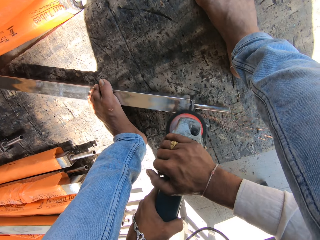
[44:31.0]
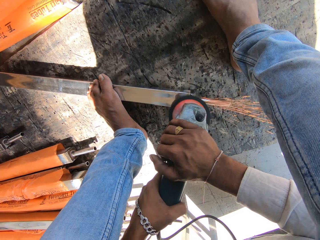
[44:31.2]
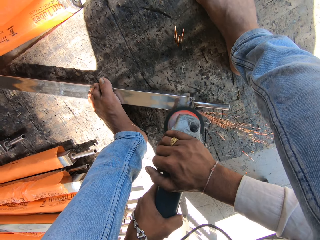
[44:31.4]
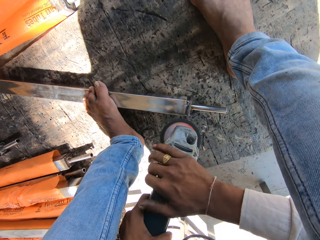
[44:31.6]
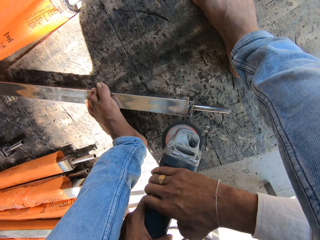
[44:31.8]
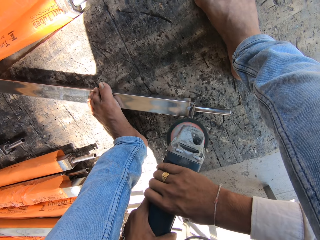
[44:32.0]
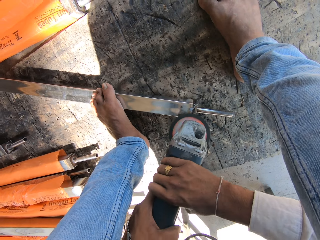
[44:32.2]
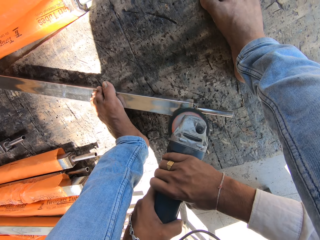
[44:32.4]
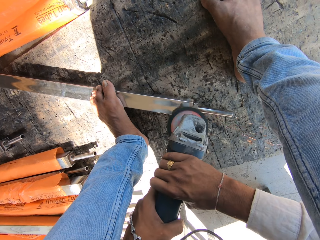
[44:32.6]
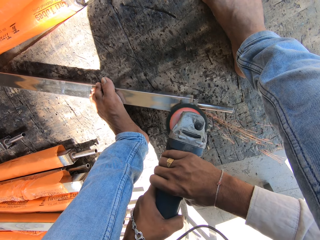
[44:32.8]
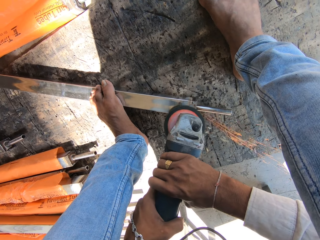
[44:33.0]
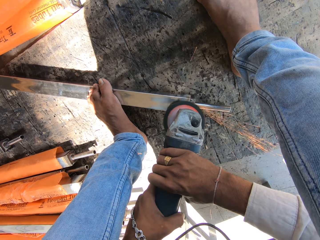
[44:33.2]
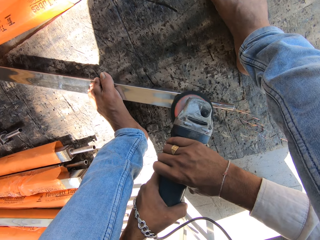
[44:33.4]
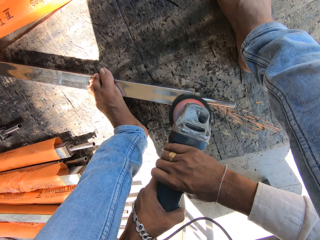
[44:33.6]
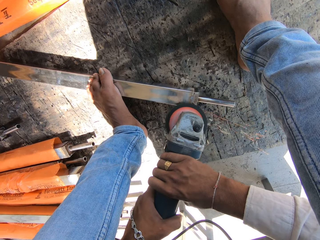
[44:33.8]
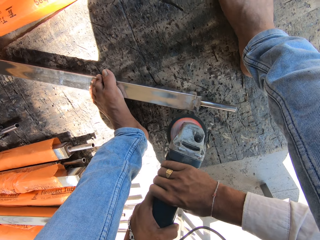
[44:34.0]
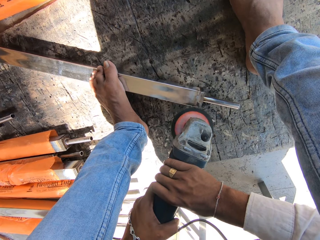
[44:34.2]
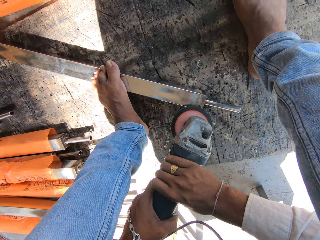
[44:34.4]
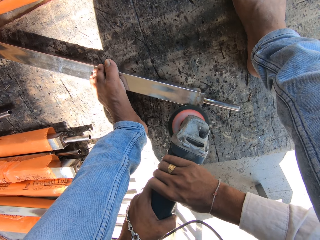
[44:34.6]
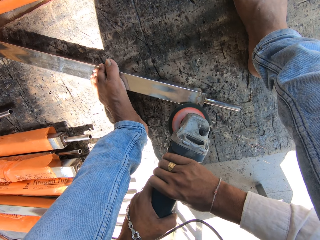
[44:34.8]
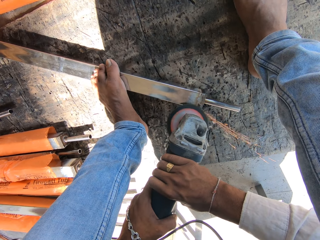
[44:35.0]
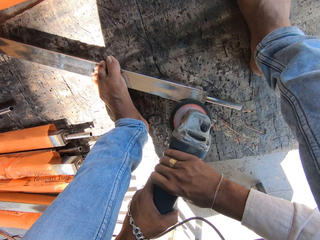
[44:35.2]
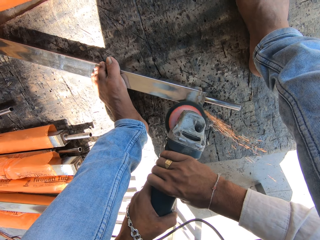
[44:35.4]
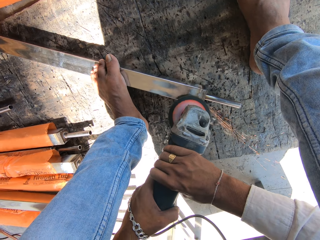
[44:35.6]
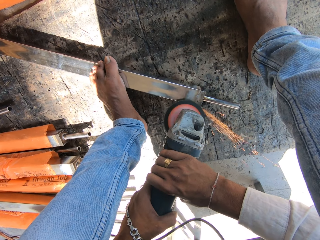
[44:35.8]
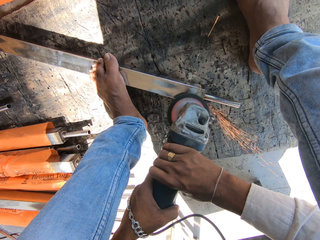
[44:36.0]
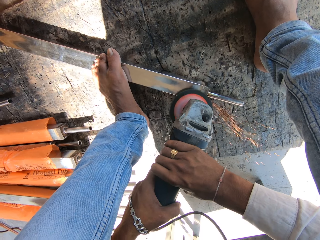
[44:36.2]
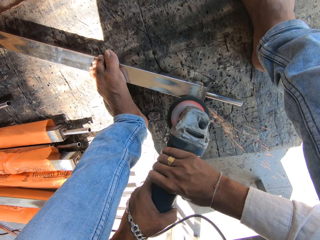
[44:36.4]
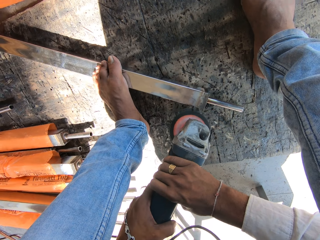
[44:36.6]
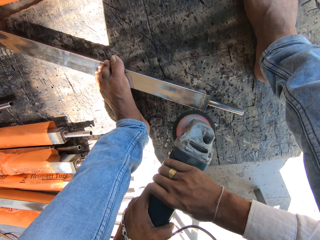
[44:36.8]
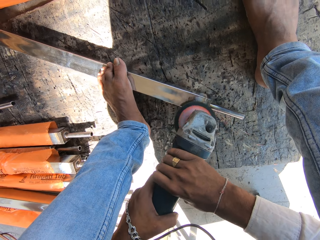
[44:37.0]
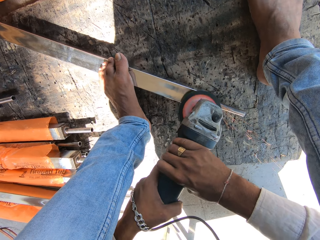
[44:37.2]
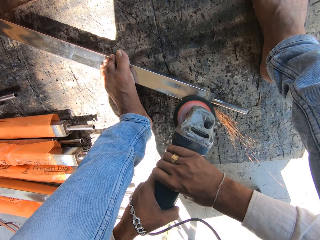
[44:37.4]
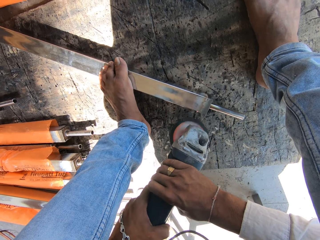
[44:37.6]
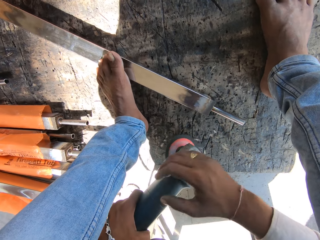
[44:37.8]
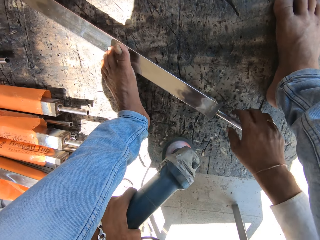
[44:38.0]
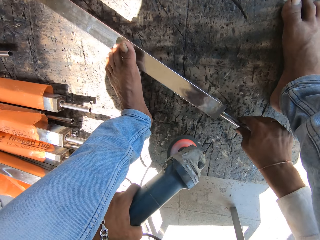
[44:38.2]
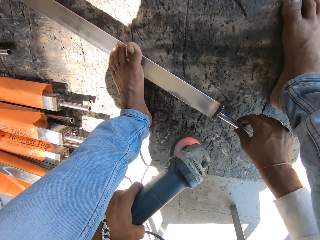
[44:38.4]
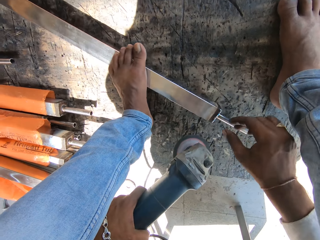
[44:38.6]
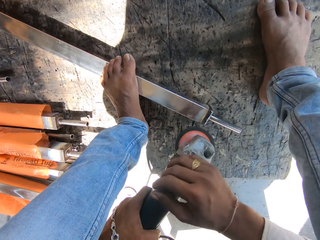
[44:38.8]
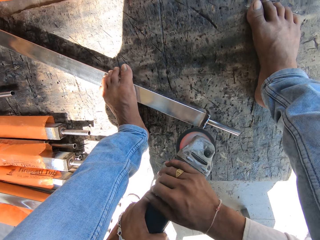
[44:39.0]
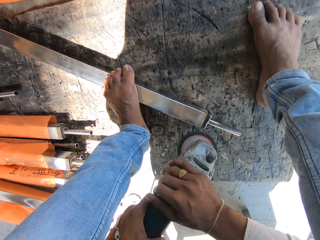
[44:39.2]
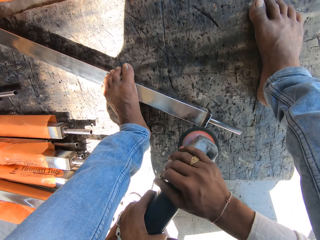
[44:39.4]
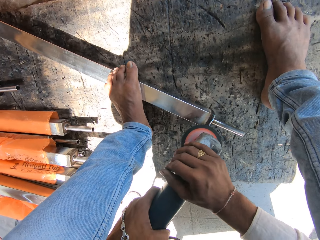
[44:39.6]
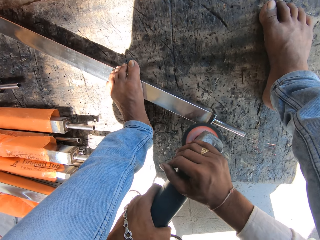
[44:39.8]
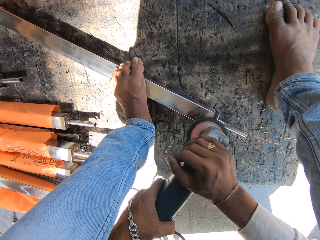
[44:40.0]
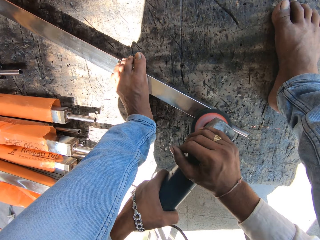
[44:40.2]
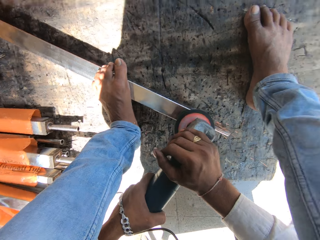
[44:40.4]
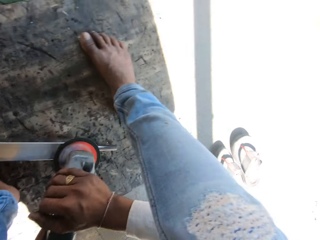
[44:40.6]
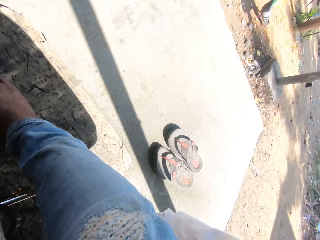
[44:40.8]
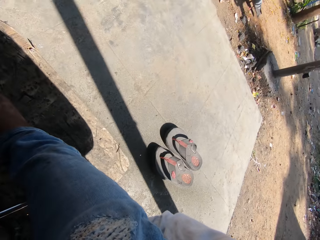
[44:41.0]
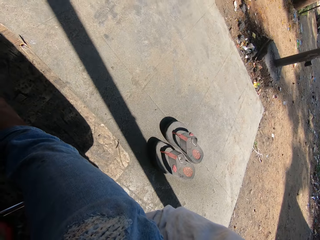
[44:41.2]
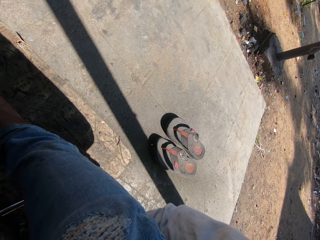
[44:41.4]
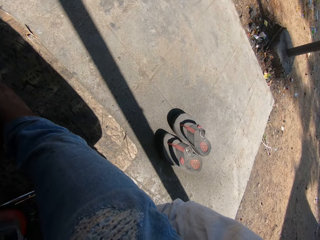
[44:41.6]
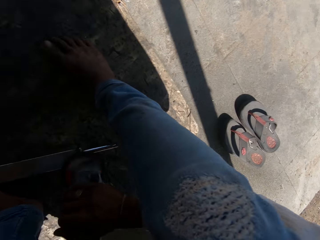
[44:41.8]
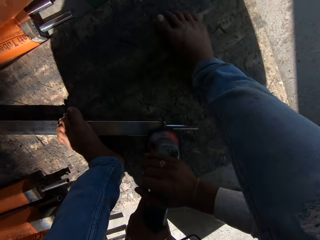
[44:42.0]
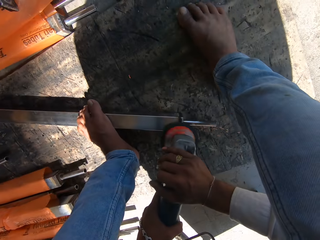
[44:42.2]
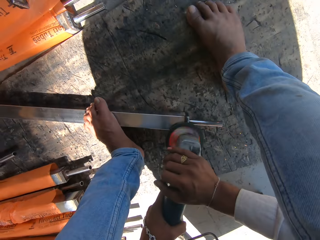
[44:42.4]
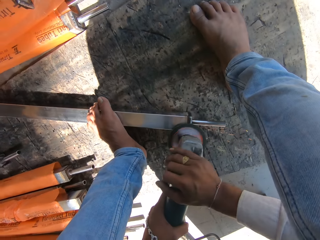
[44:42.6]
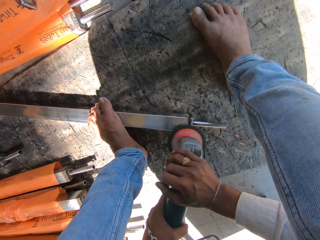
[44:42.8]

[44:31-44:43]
The camera wearer turns the edge of the iron rod with his right hand. He sharpens the edge of the iron rod with the rotary tool in his hands.

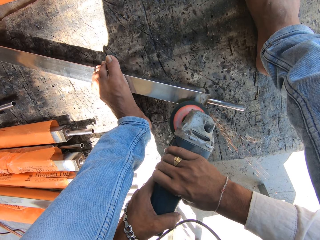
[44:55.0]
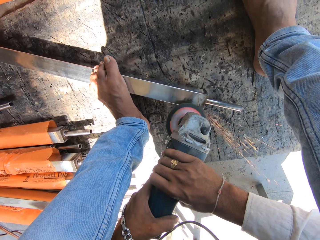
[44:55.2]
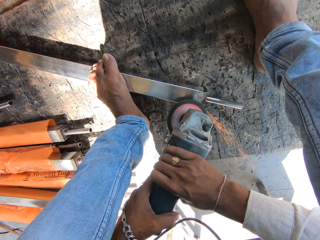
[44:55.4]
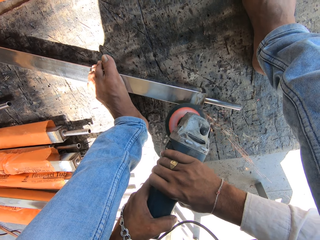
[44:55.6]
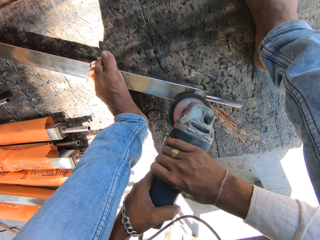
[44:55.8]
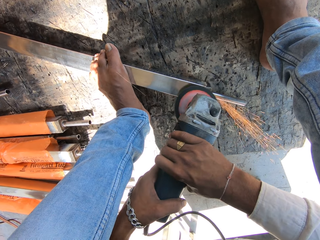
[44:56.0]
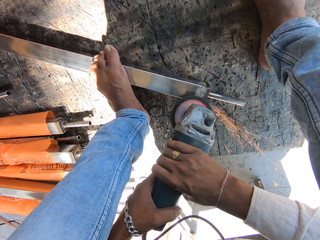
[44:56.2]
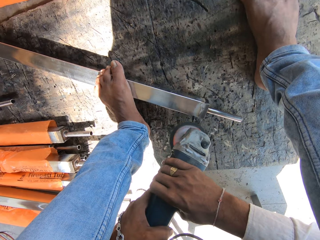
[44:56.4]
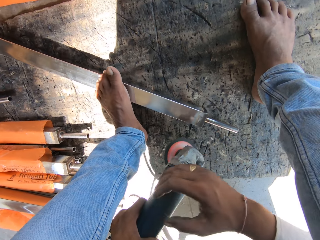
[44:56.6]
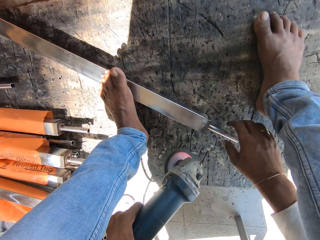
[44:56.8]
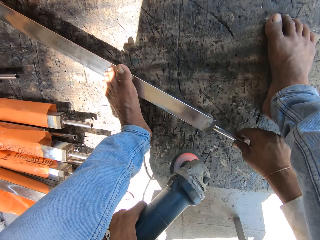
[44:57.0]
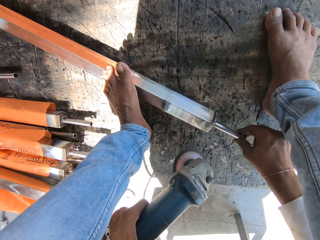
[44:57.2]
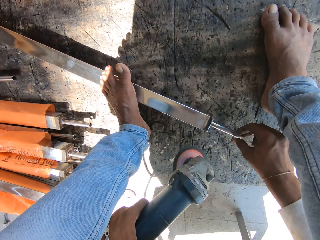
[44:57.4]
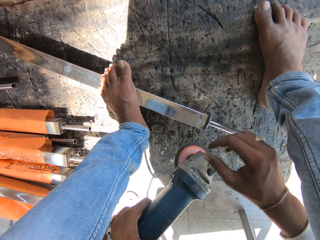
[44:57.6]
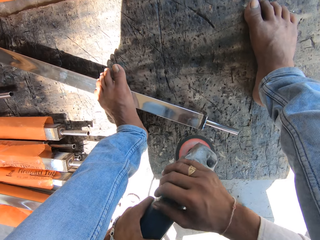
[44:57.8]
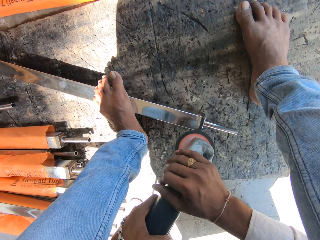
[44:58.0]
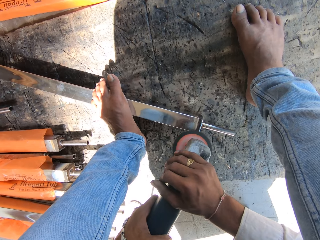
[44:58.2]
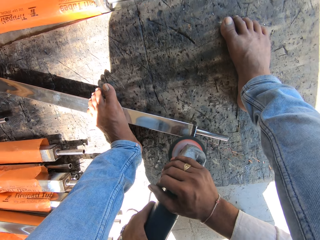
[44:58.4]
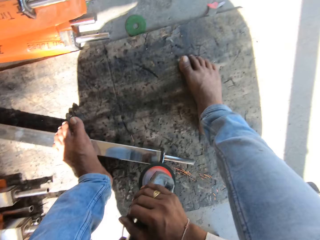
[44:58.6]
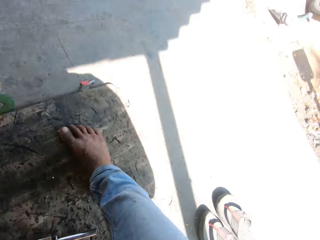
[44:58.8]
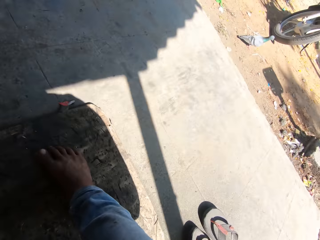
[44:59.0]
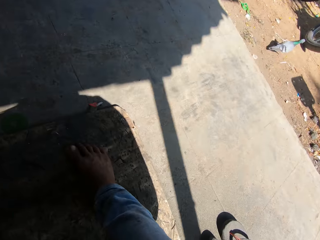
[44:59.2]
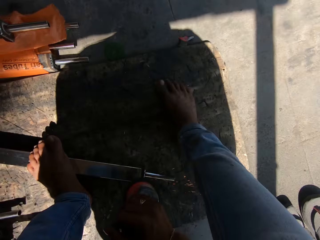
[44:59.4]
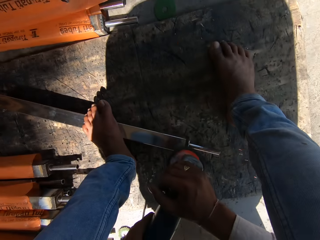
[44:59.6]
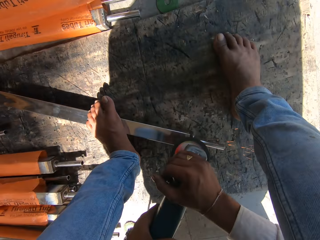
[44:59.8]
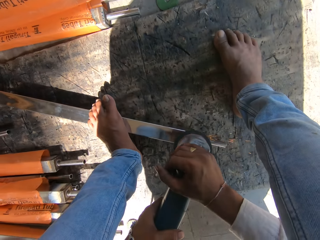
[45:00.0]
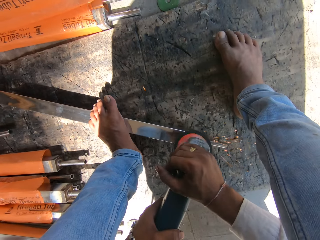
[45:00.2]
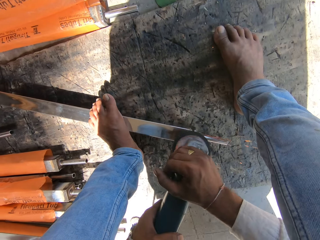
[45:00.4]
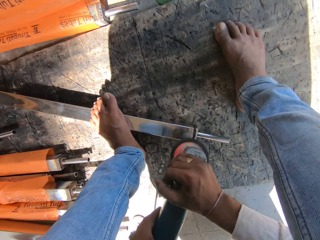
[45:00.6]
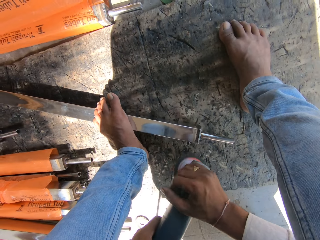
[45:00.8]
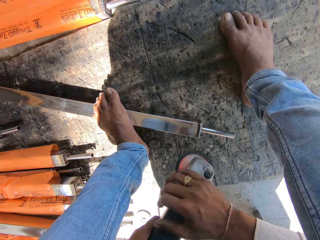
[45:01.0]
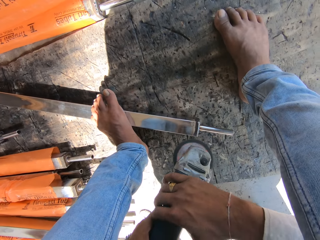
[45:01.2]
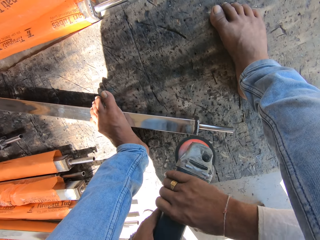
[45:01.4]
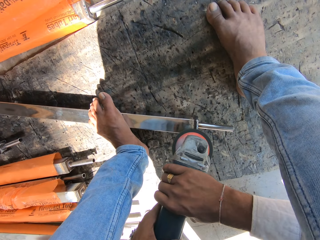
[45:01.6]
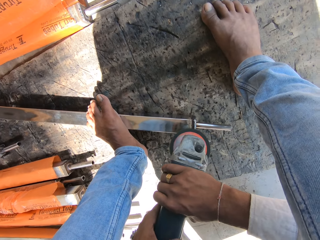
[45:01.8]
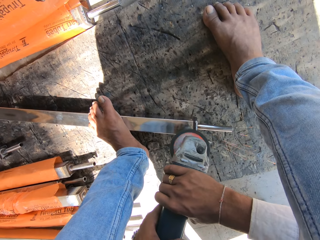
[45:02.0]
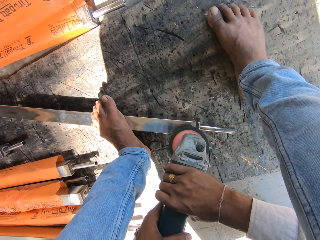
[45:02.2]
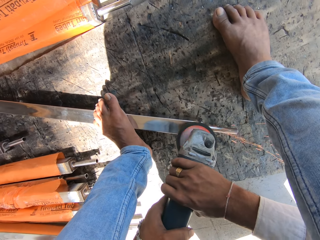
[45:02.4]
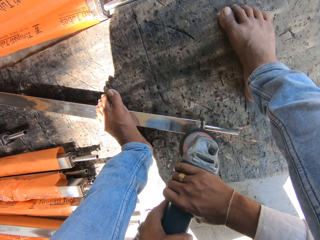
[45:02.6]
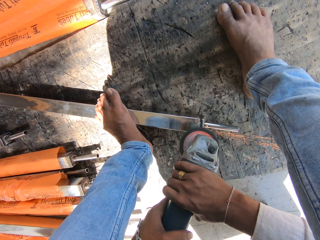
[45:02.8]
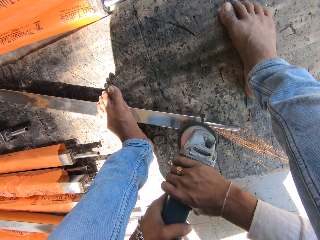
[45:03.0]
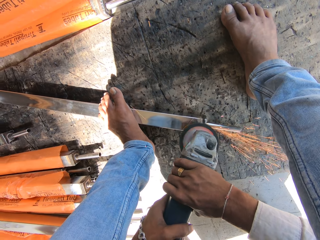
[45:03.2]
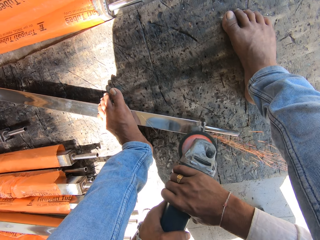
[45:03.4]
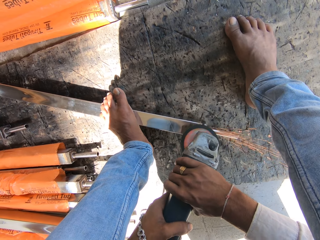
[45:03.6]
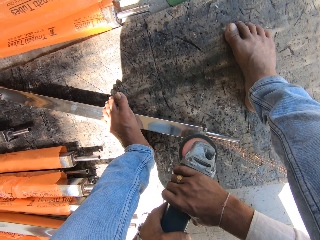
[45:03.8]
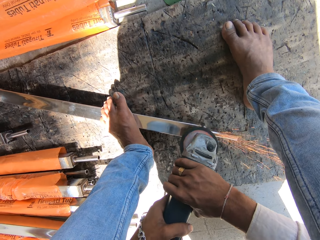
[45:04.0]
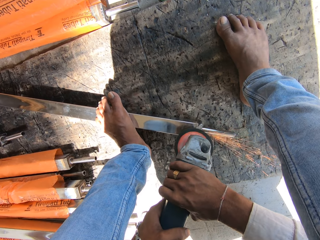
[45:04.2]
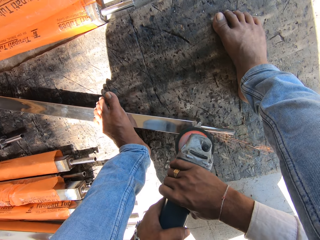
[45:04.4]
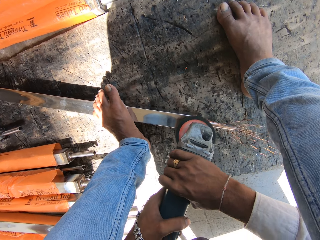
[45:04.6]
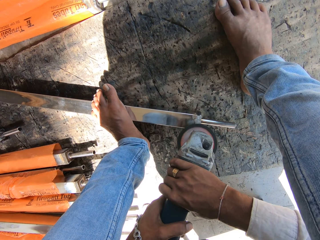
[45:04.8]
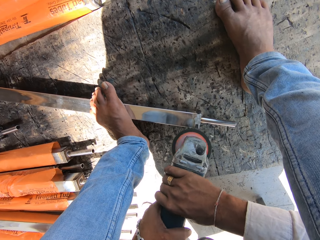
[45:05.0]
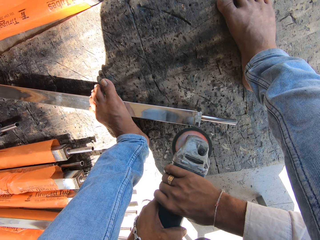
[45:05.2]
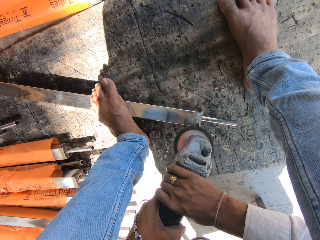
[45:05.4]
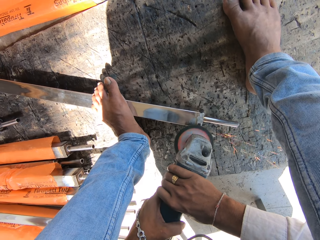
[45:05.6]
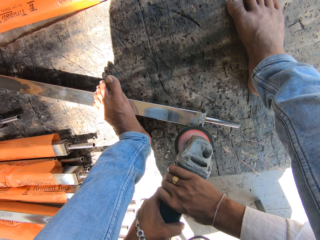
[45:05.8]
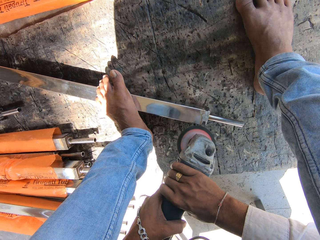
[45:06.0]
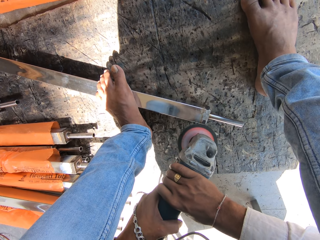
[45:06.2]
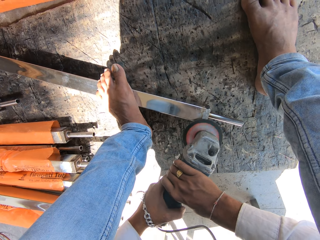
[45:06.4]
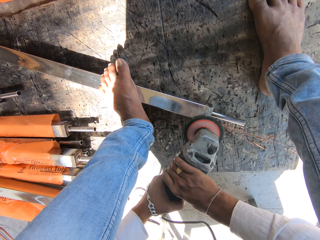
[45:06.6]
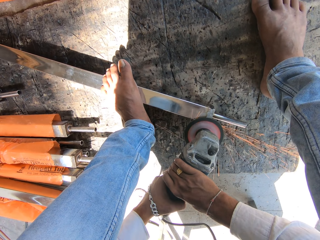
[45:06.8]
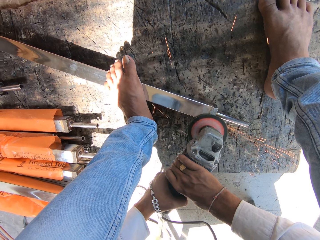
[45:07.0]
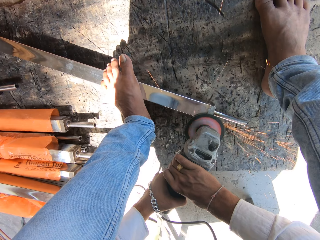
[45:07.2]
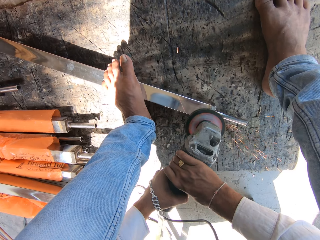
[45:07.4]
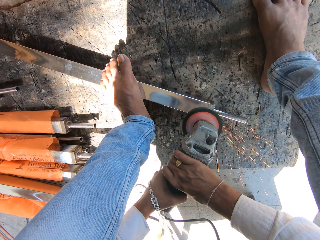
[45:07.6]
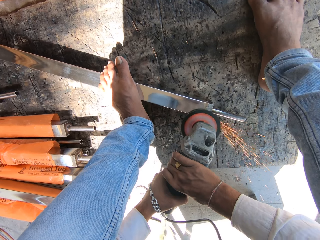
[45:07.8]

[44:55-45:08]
The camera wearer turns the edge of the iron rod with his right hand. He sharpens the edge of the iron rod with the rotary tool in his hands. He welds the iron using a machine cutter.
